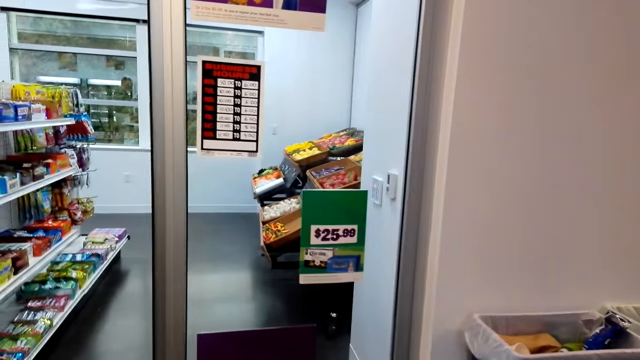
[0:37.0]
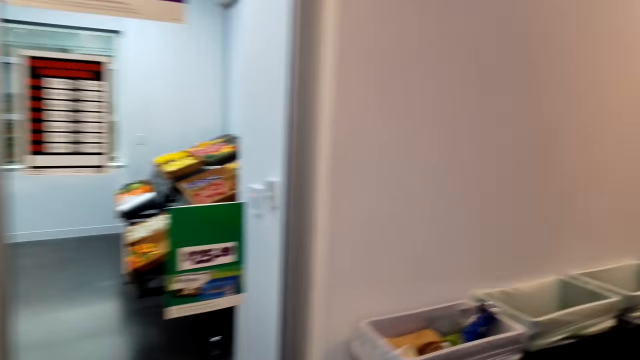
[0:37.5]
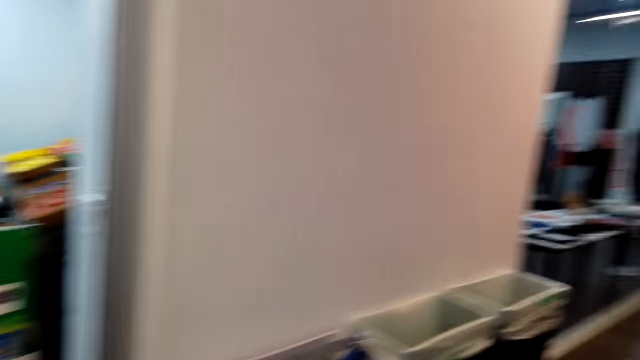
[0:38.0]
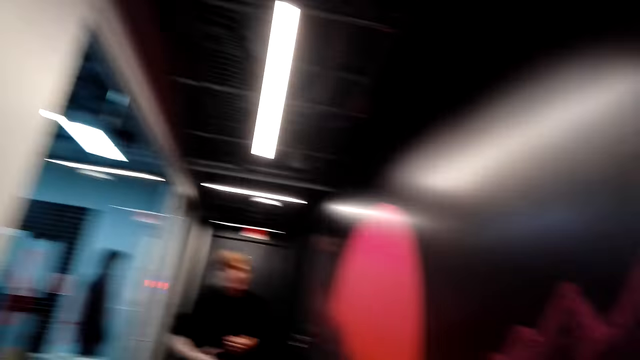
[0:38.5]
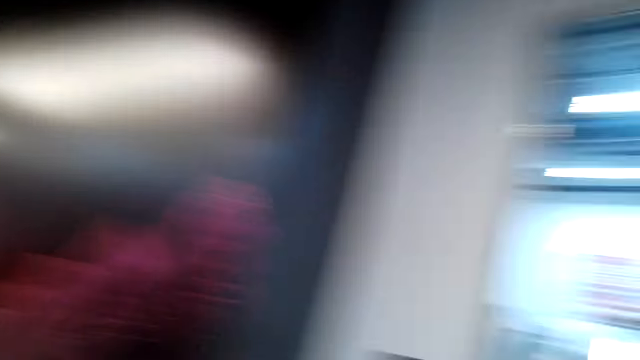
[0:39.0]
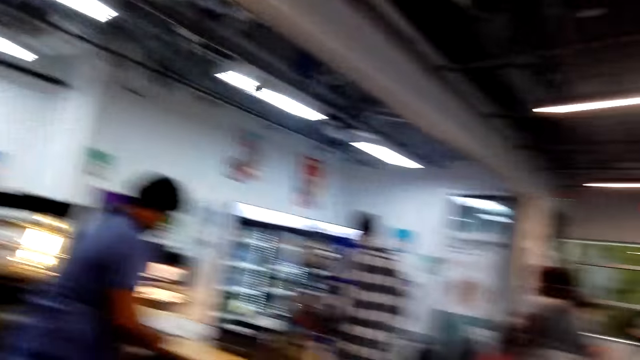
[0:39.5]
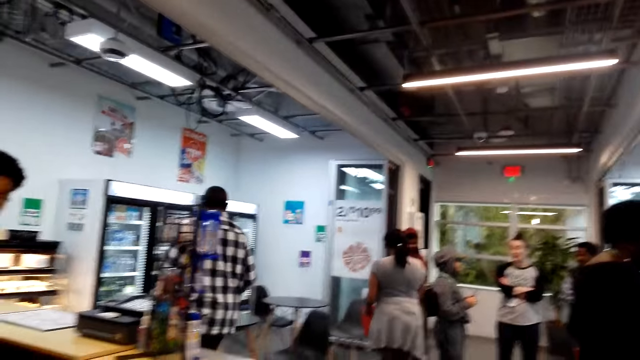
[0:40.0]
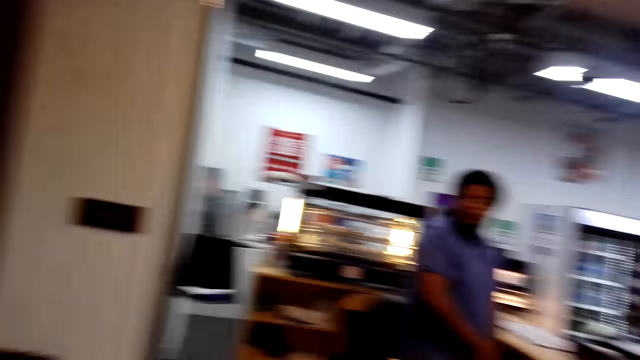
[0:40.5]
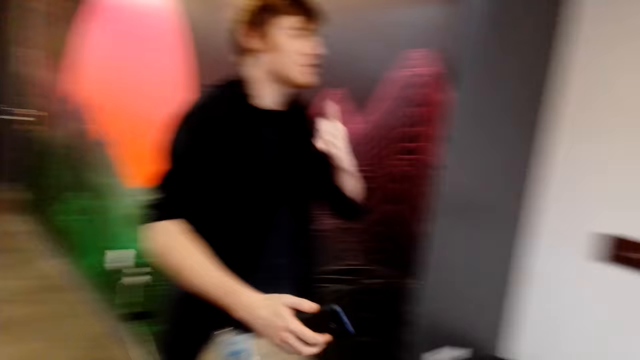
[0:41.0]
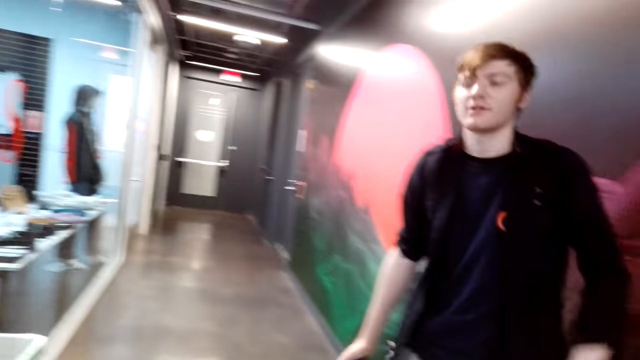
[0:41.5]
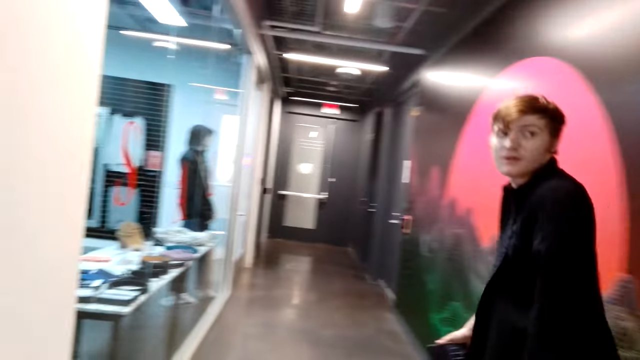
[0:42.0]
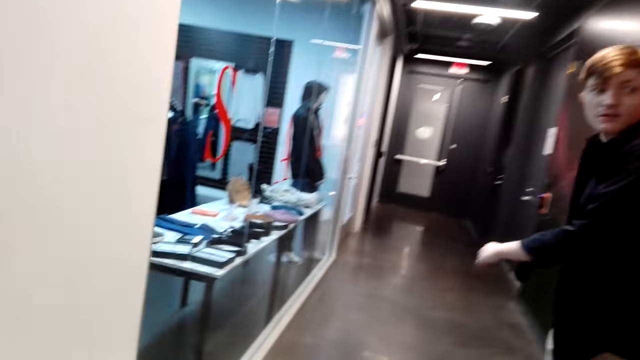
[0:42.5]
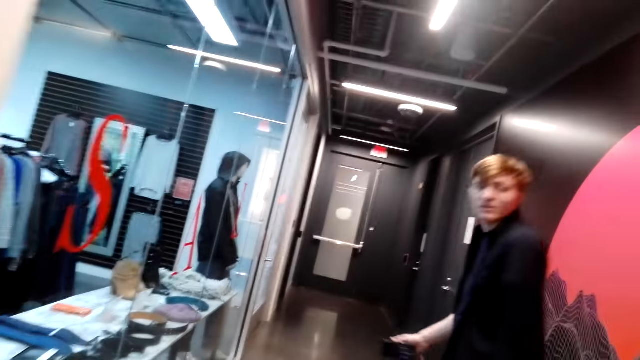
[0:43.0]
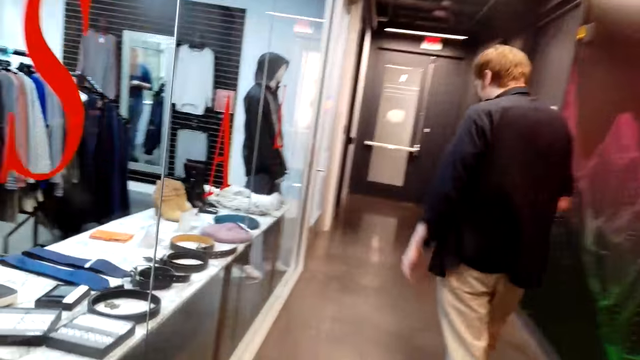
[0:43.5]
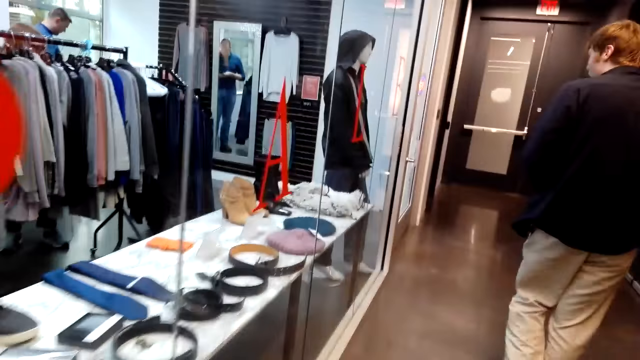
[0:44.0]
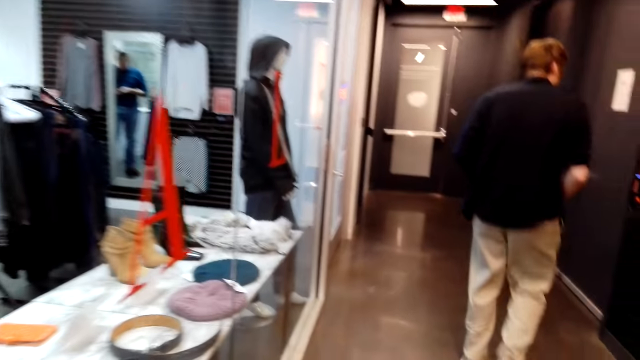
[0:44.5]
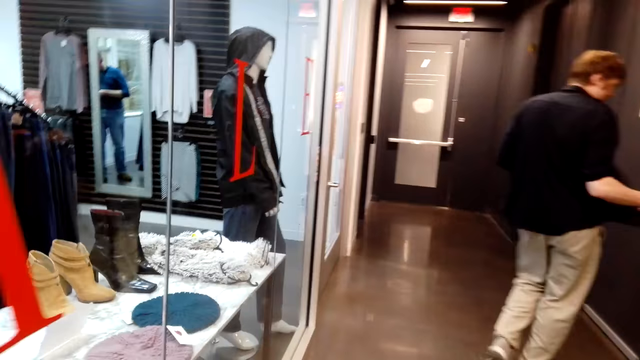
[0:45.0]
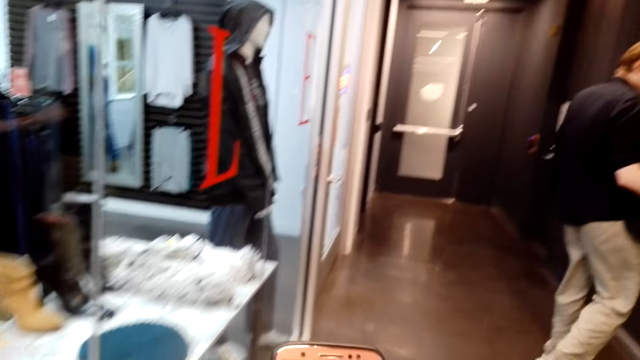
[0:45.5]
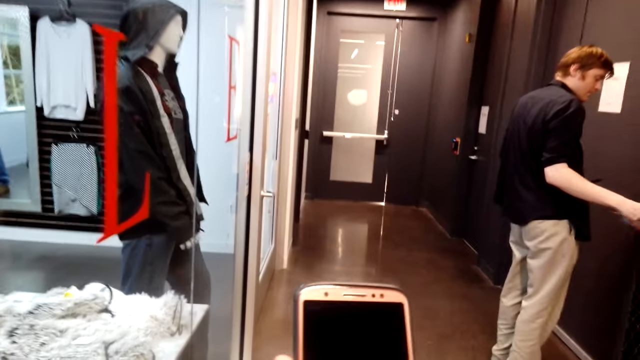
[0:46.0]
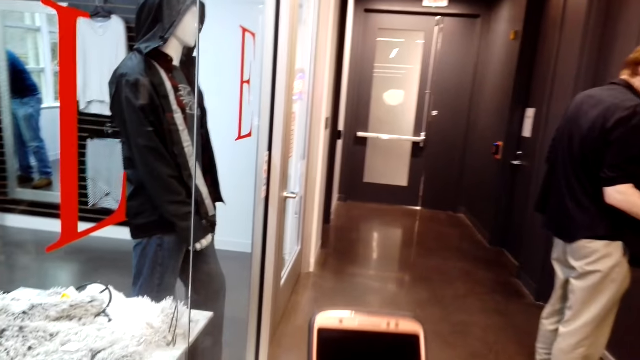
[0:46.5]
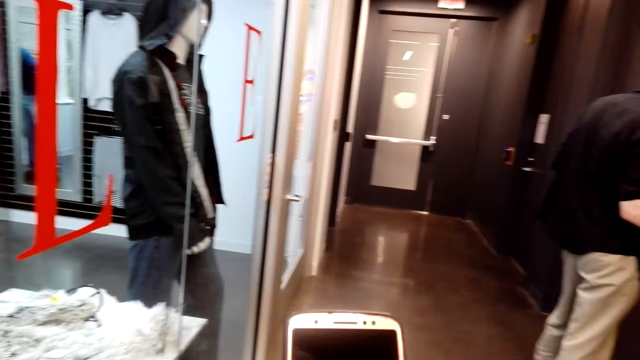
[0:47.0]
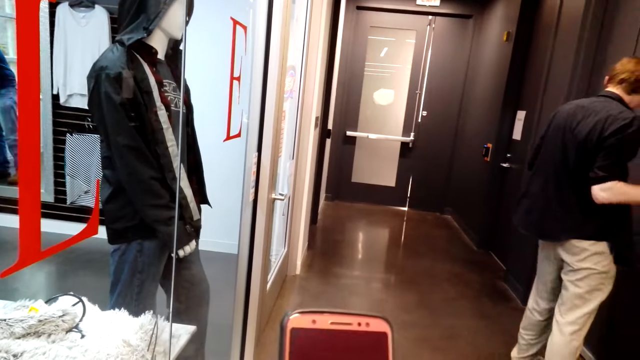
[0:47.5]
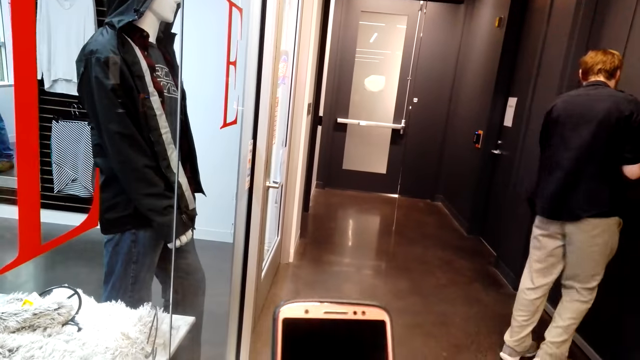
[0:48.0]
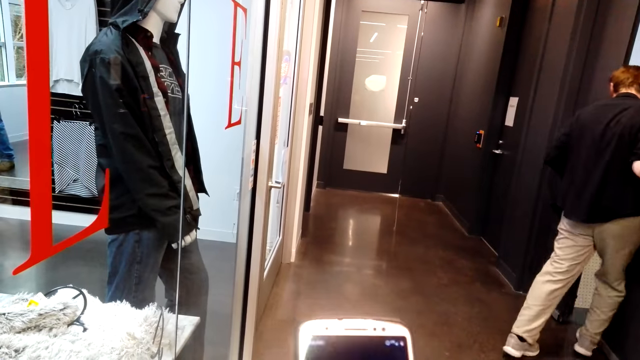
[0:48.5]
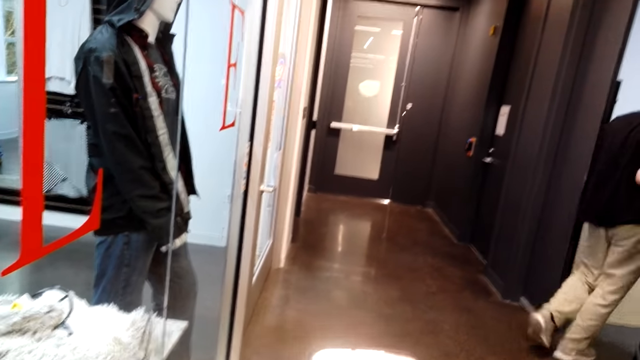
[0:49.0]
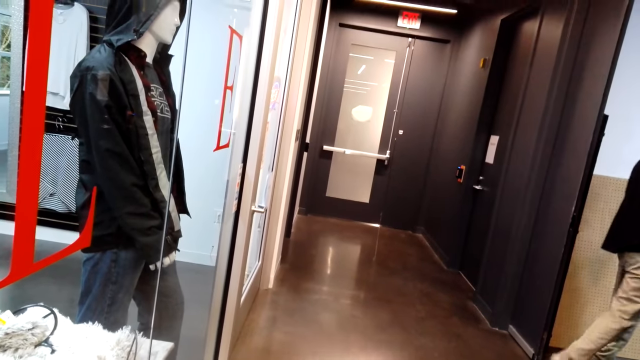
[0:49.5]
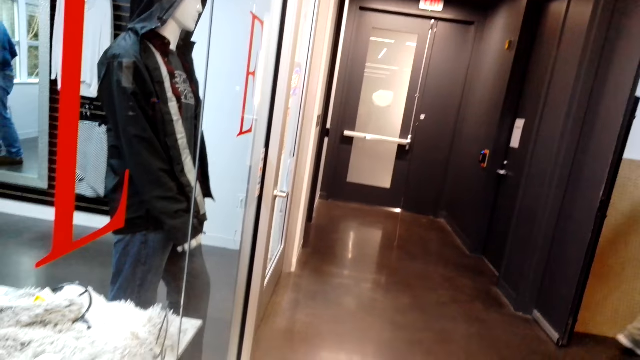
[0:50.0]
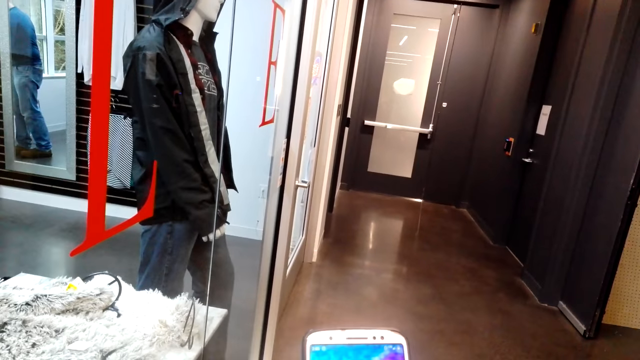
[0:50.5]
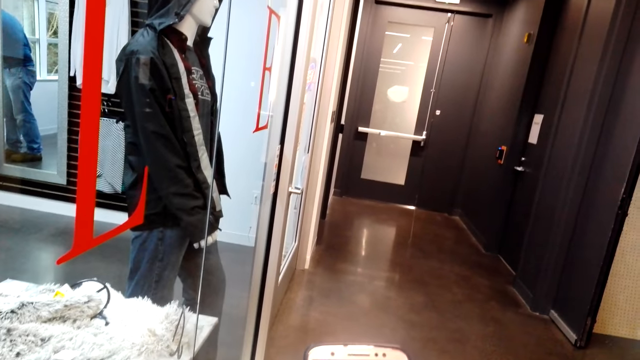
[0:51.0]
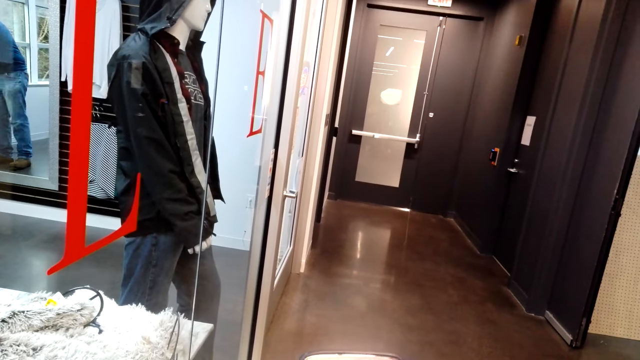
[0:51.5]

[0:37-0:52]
The camera wearer looks around. The man turns back. The camera wearer moves on the hallway. They hold up the phone. The man opens a door. The camera wearer checks the phone. The man enters a room.

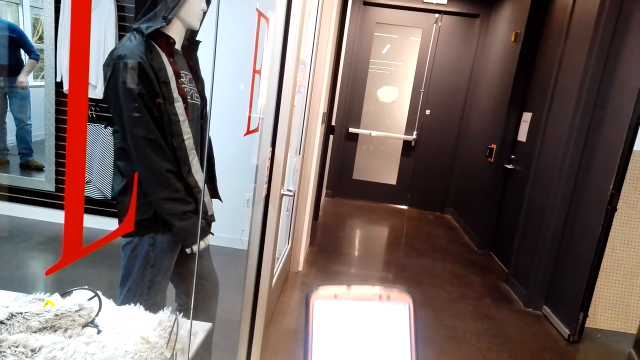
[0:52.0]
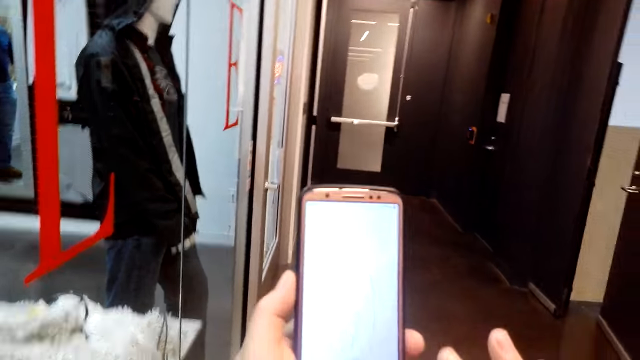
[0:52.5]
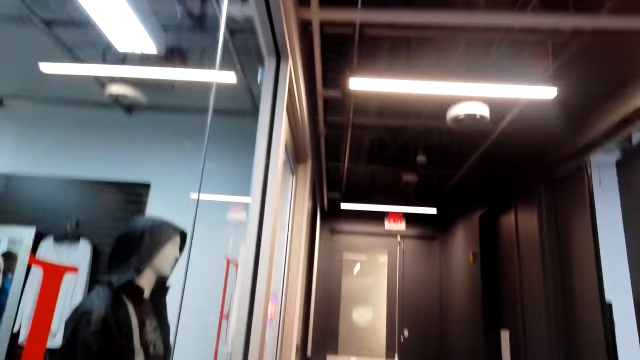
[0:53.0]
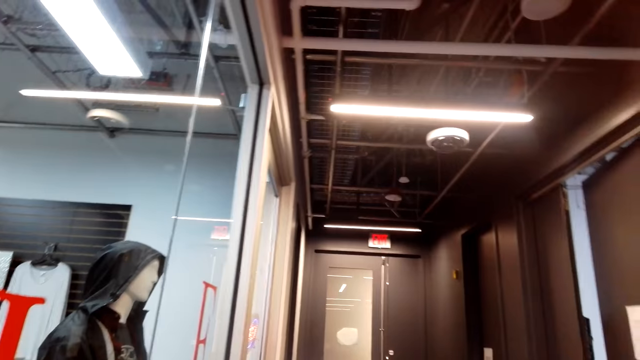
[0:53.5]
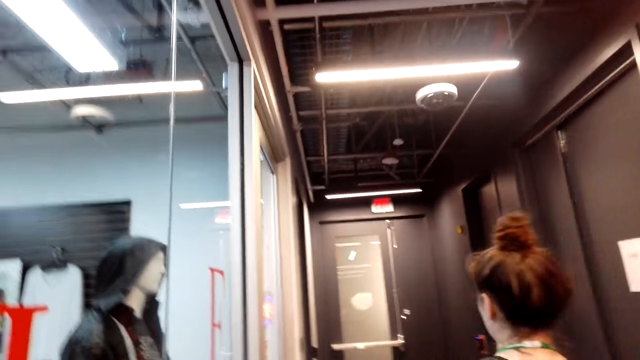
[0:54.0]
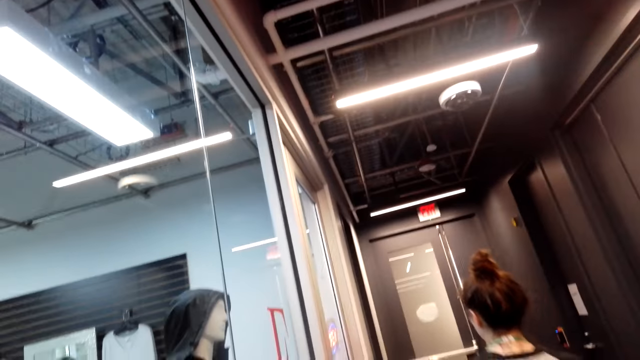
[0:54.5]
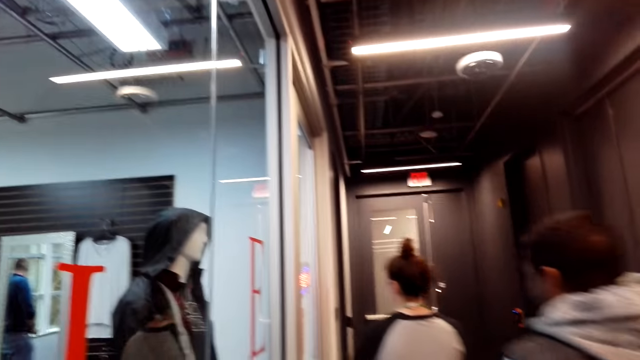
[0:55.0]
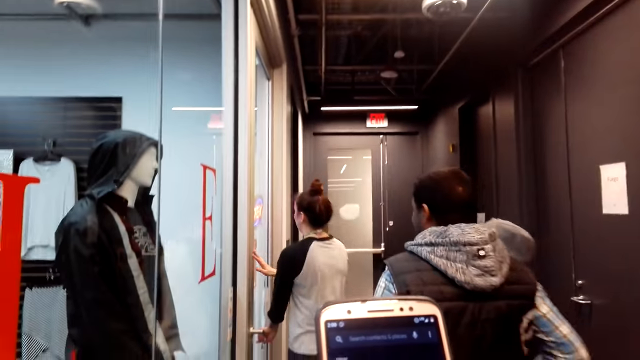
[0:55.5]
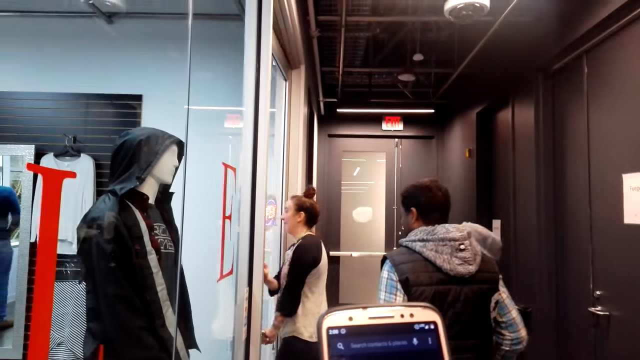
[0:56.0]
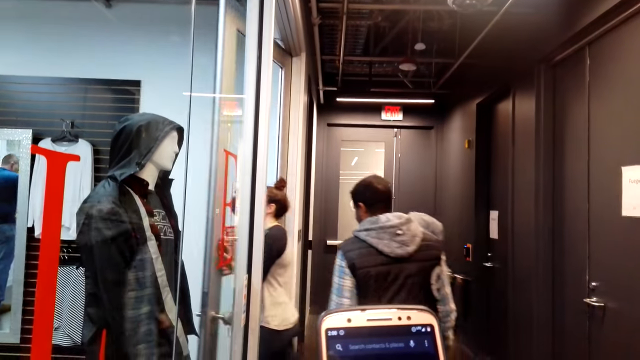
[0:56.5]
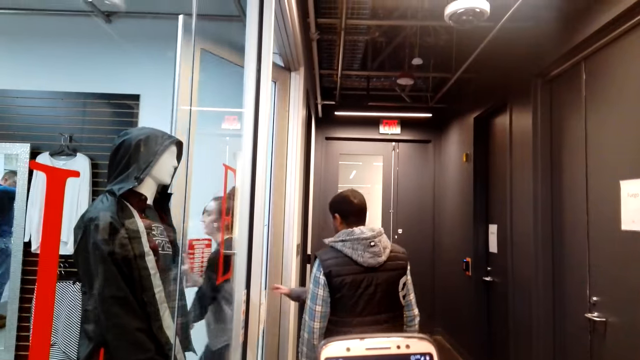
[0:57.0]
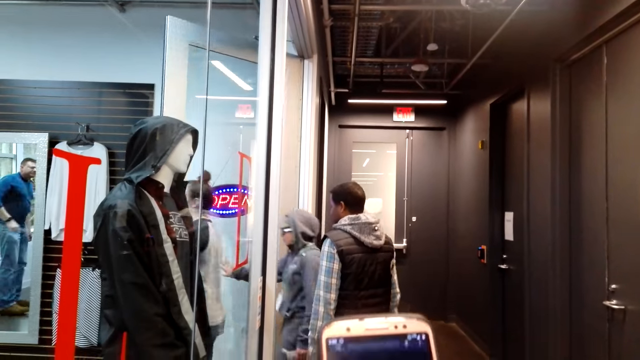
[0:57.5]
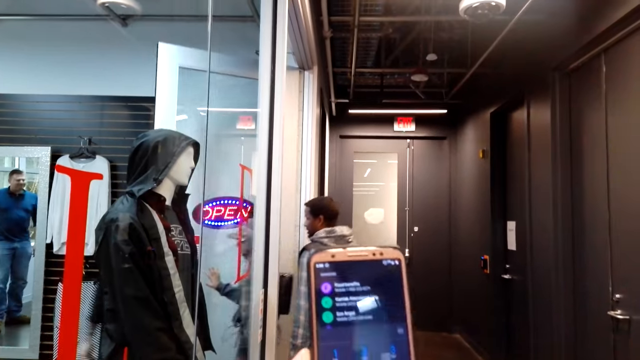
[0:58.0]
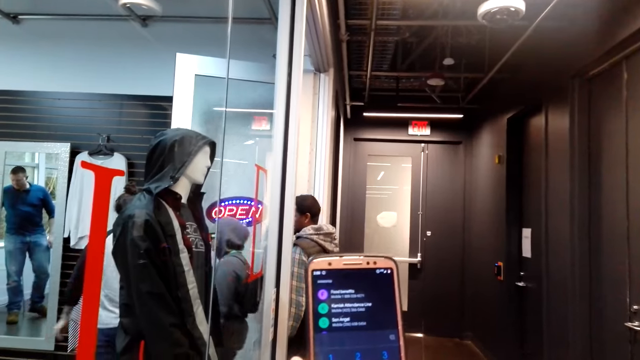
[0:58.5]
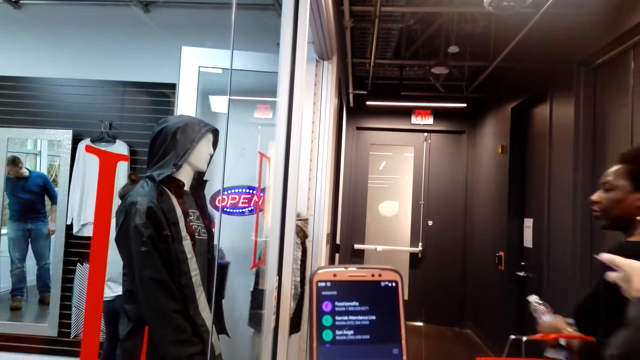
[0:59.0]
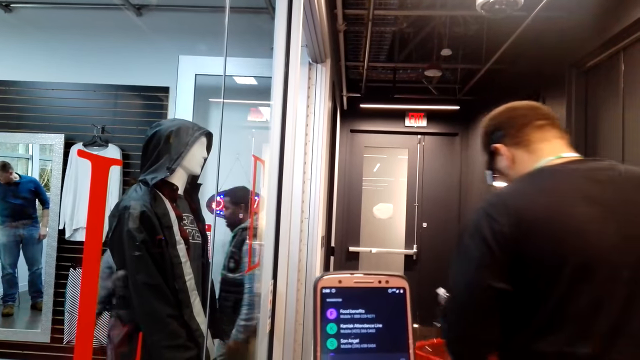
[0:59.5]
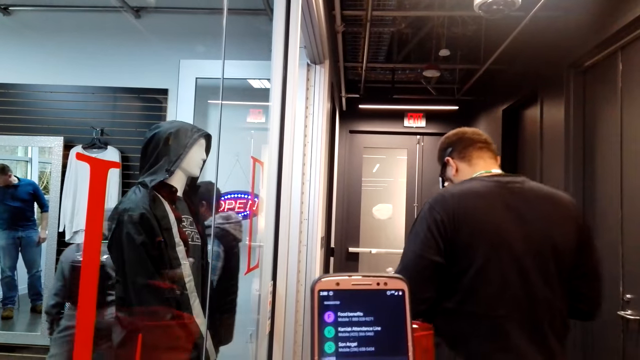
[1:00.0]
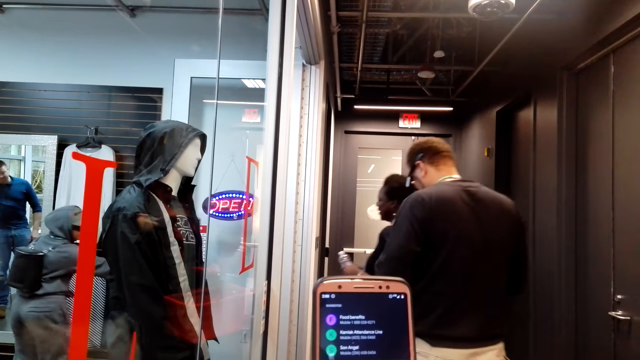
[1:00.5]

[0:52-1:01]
The camera wearer holds up the phone. They dial a number.
